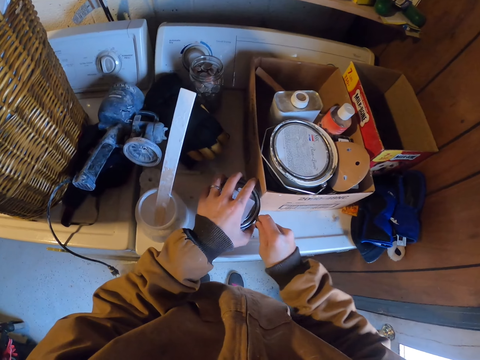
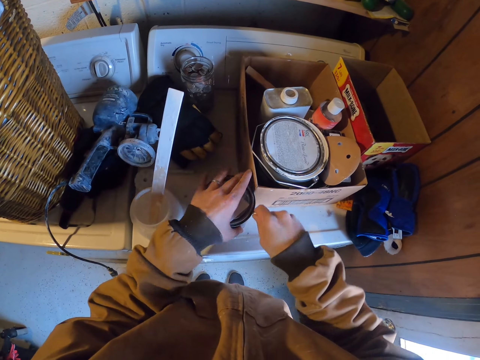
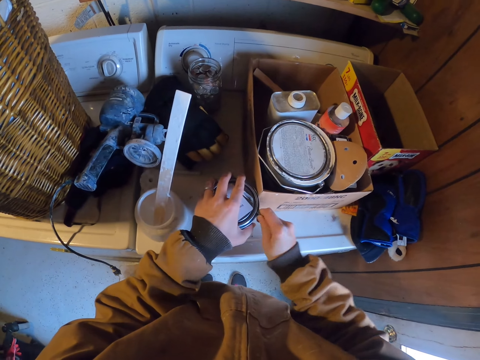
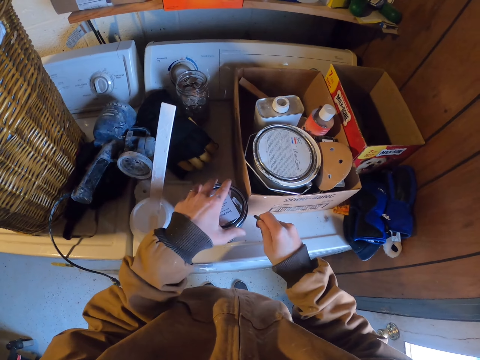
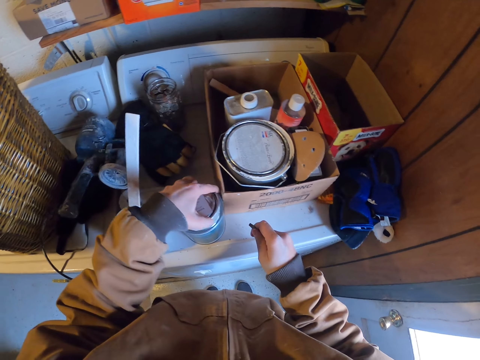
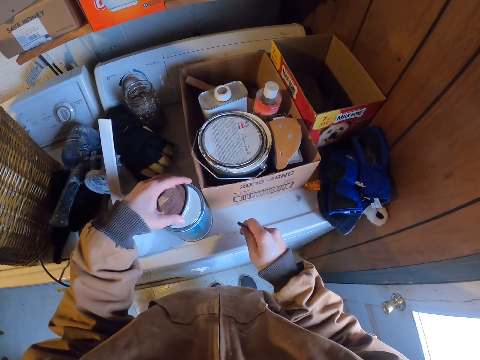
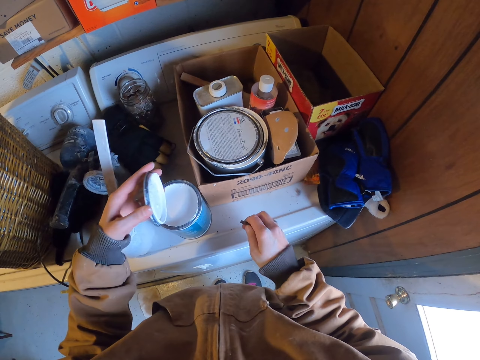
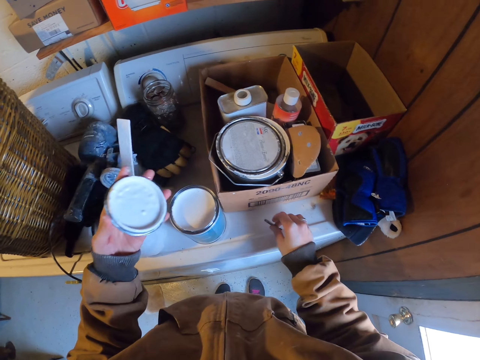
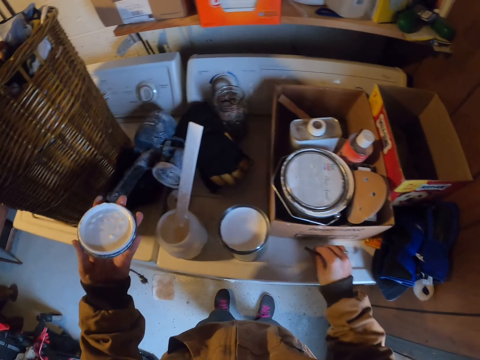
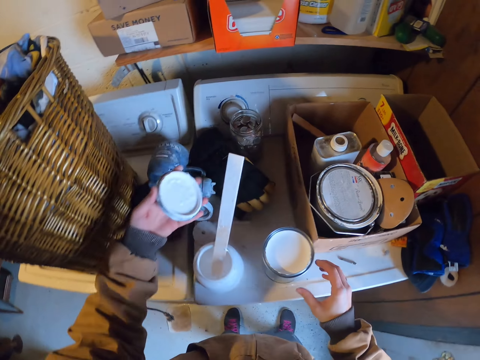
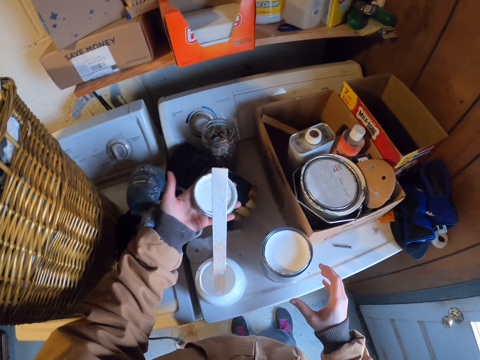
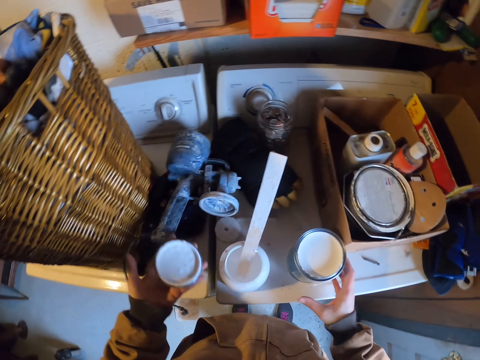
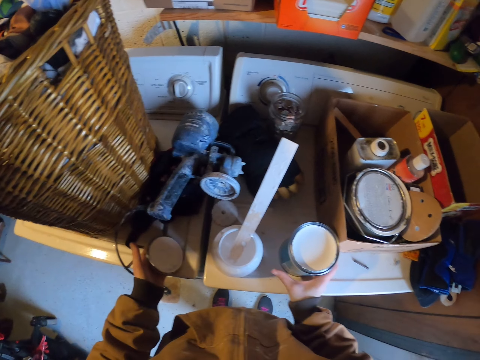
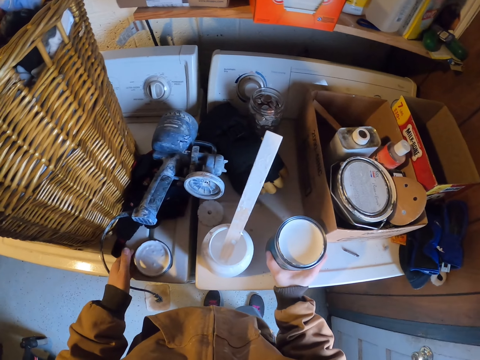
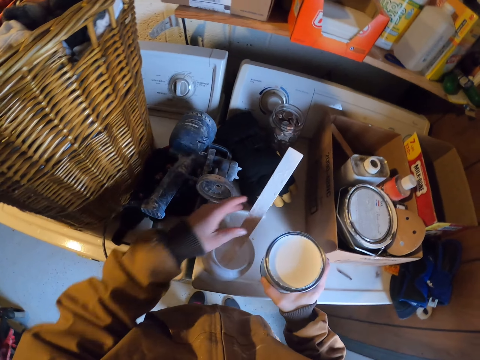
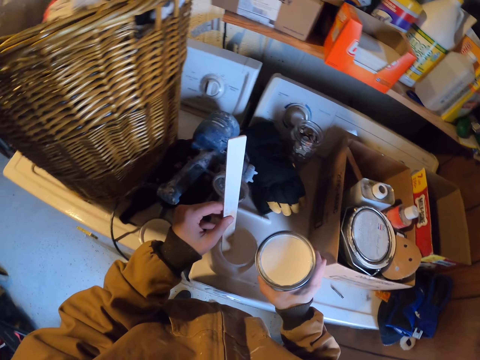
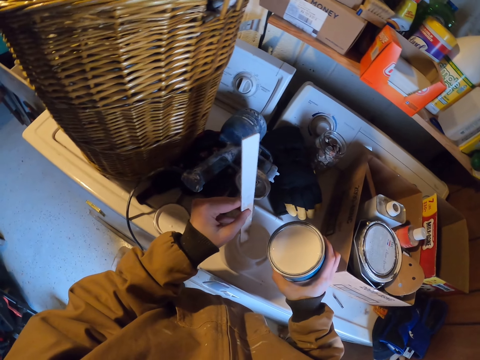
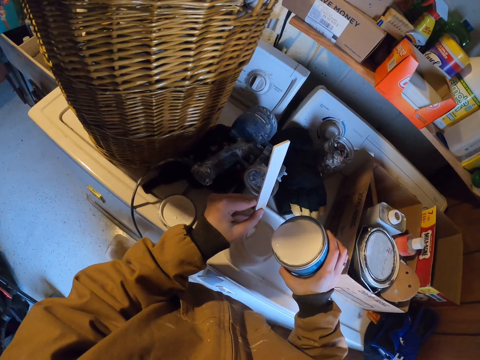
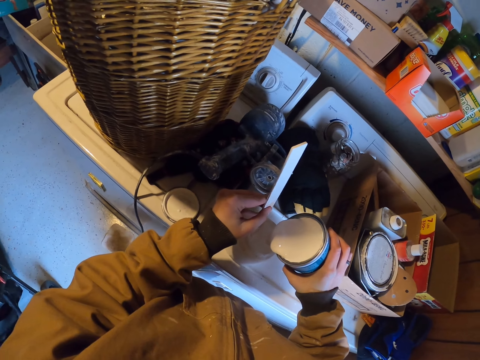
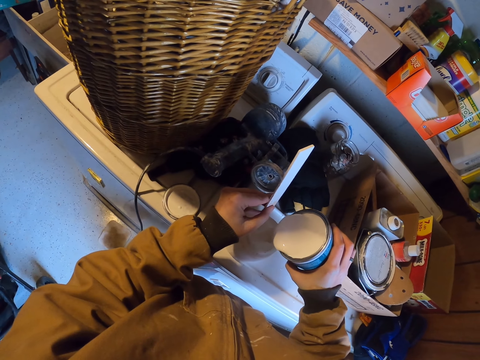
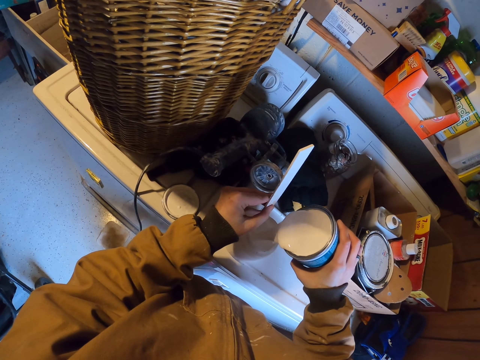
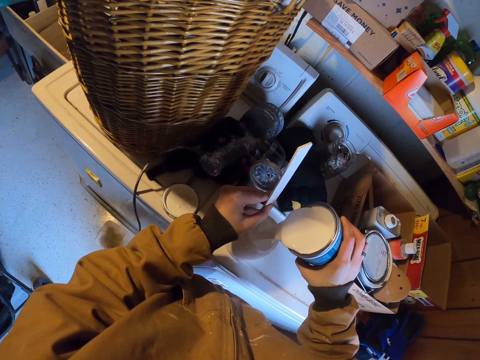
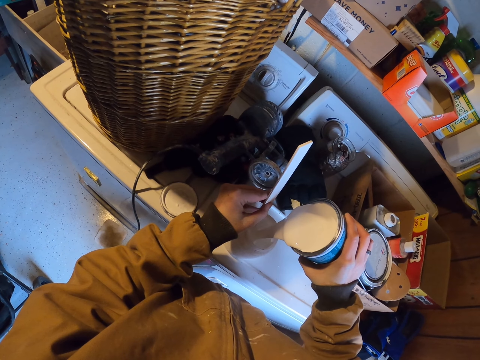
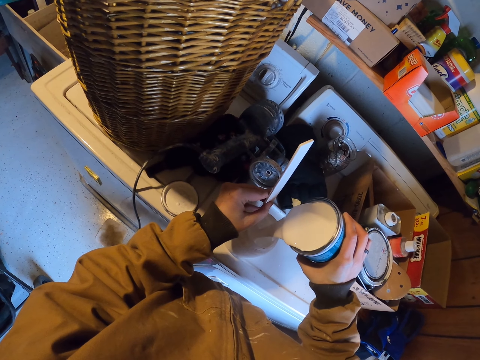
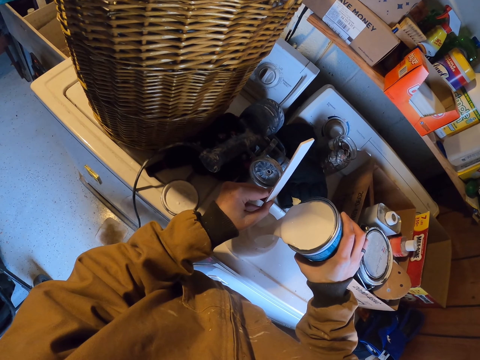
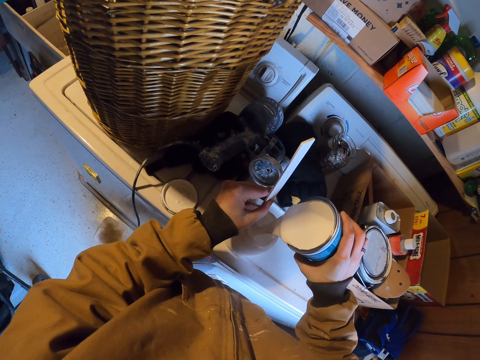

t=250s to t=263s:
The camera wearer lifts the can lid. They open the container top with the left hand. They drop the nail on the table. They drop the container lid on the kitchen top with the left hand. They hold the container with the right hand. They take the paint can. They hold the wooden stick in the sprayer container with the left hand. They pour the paint into the sprayer container in the right hand.

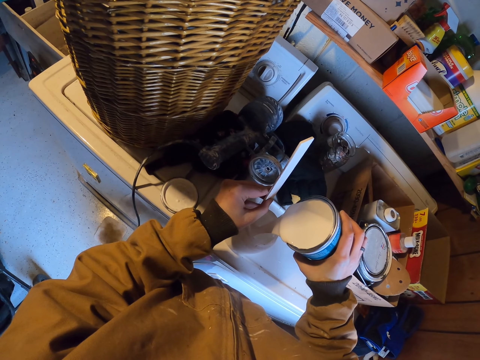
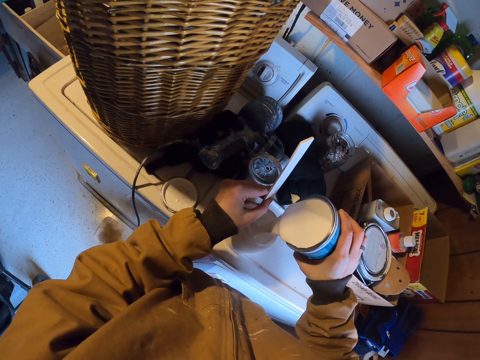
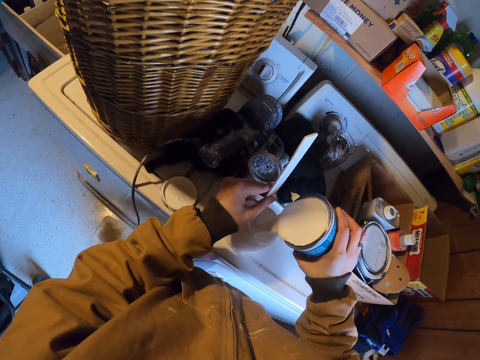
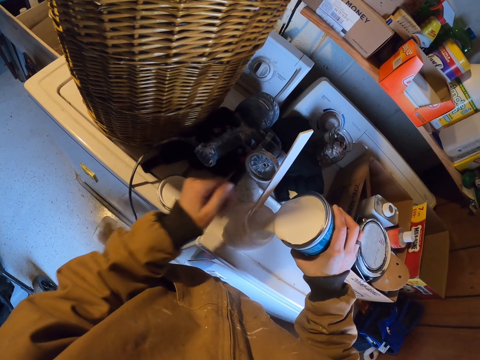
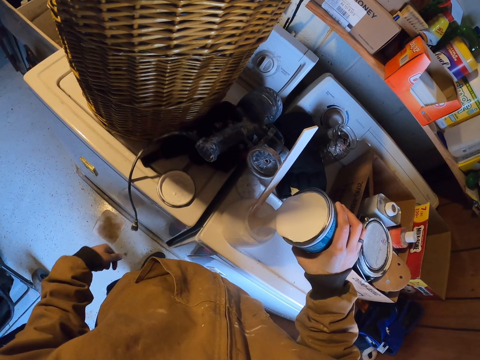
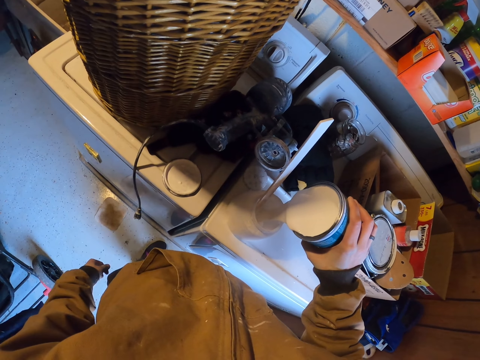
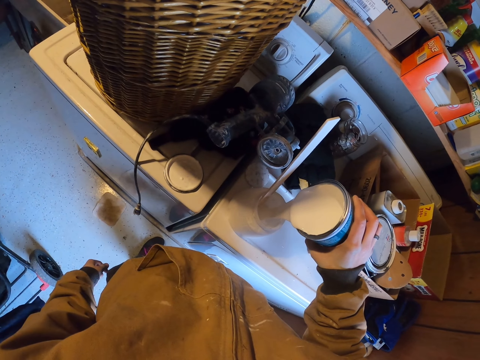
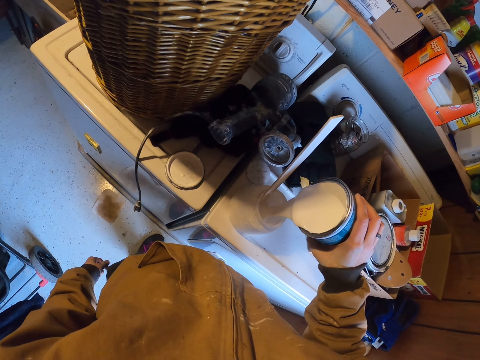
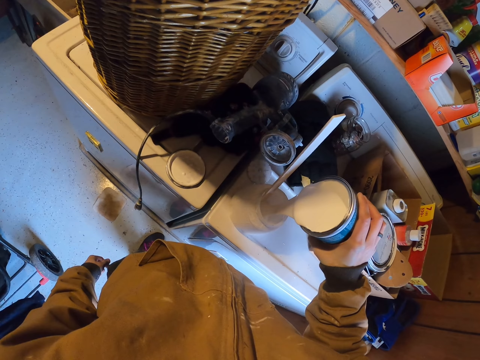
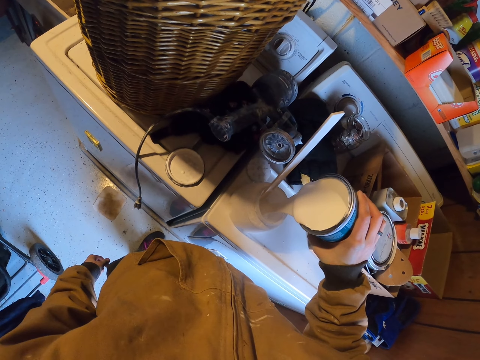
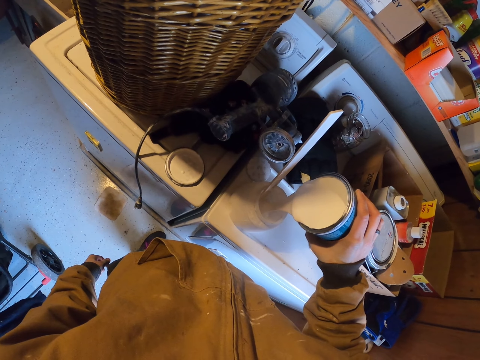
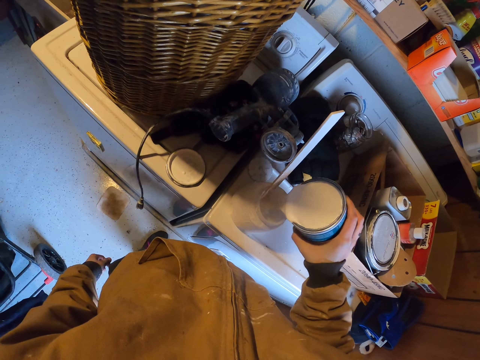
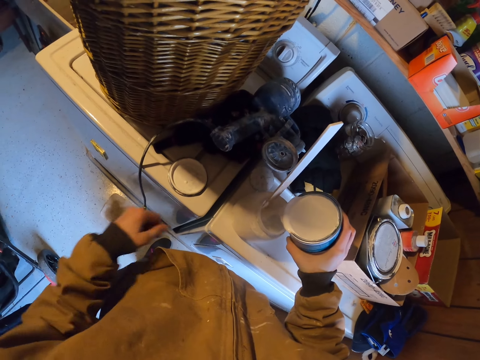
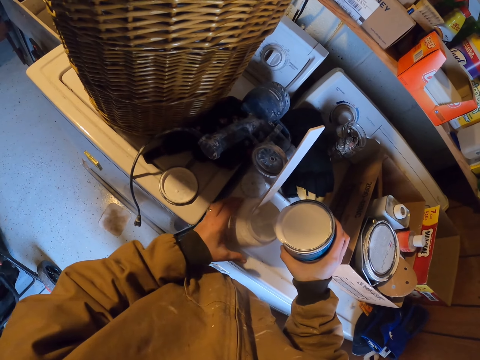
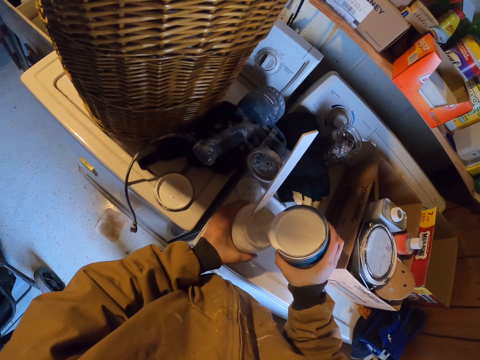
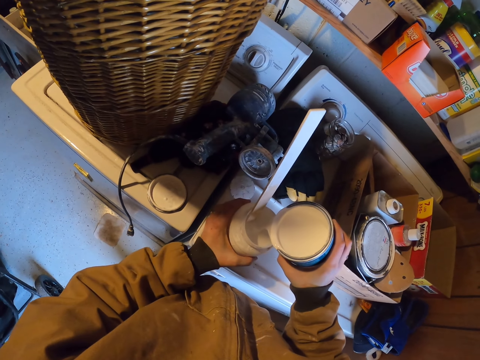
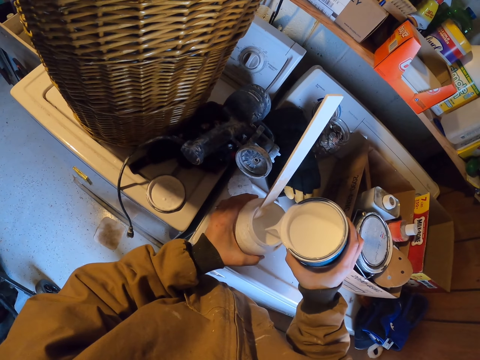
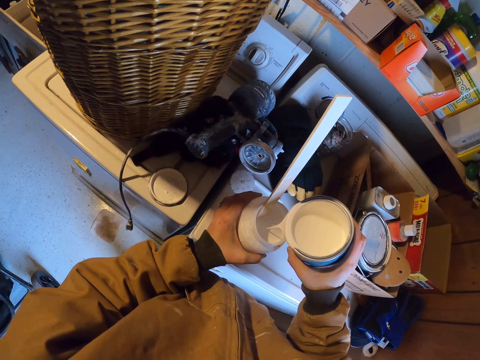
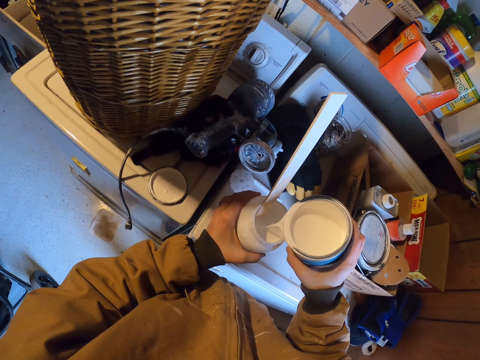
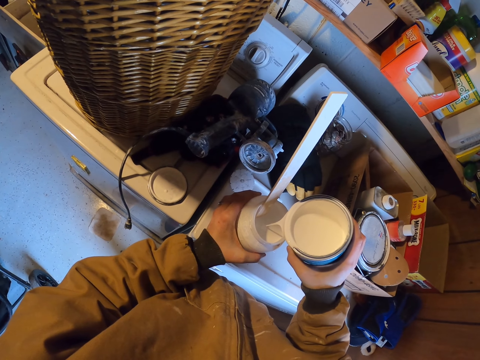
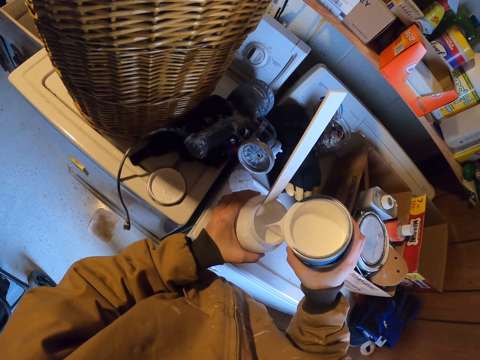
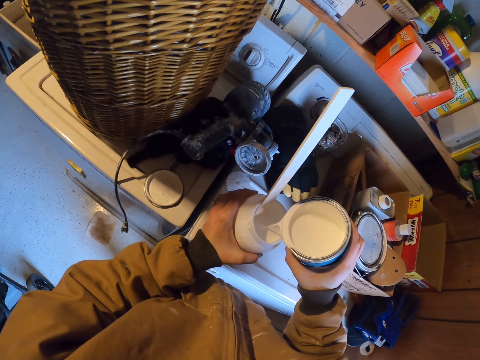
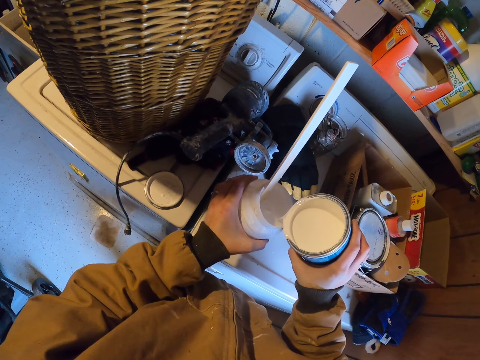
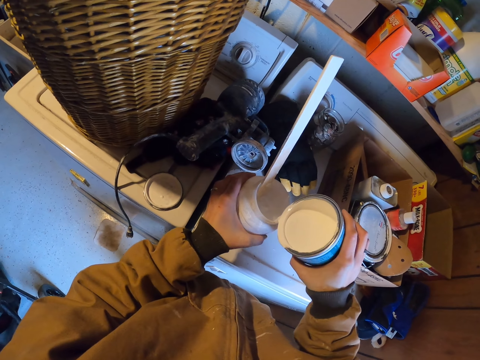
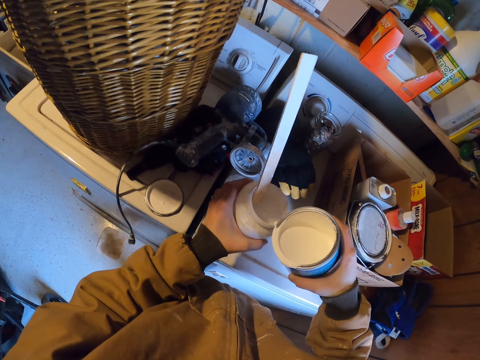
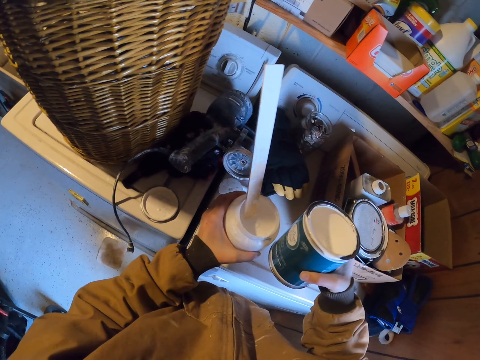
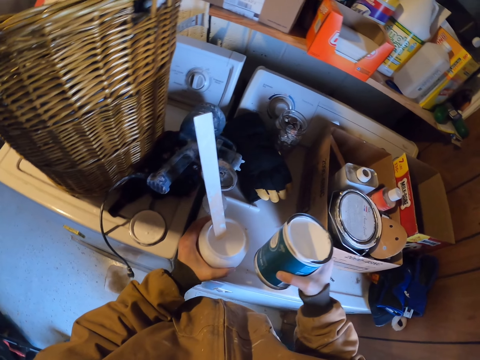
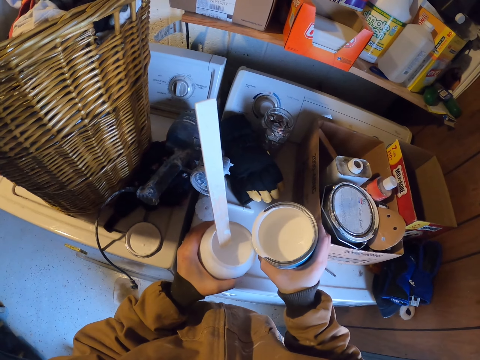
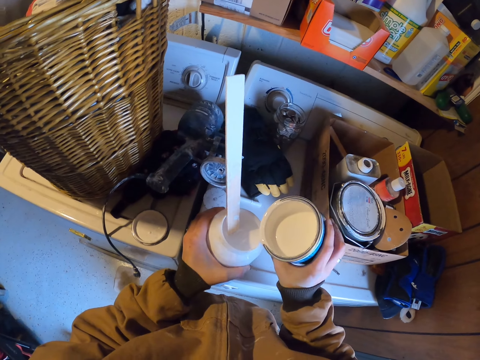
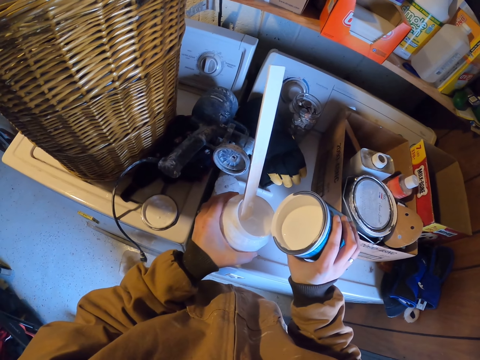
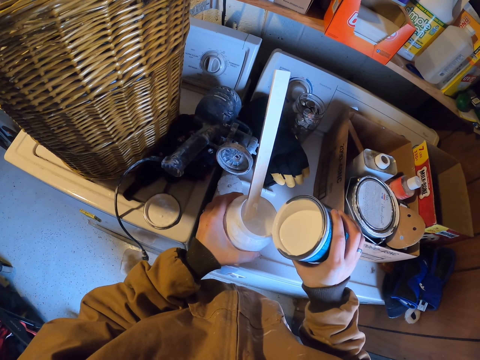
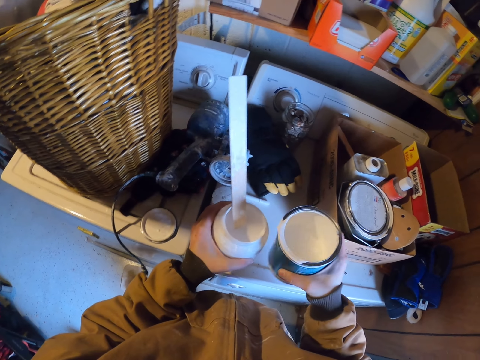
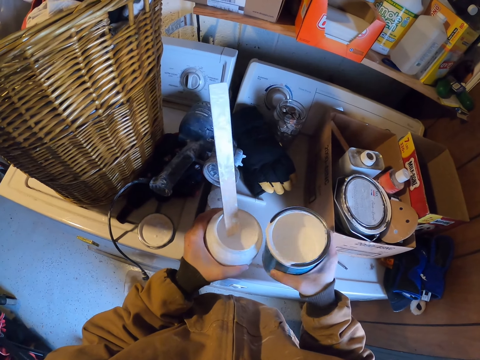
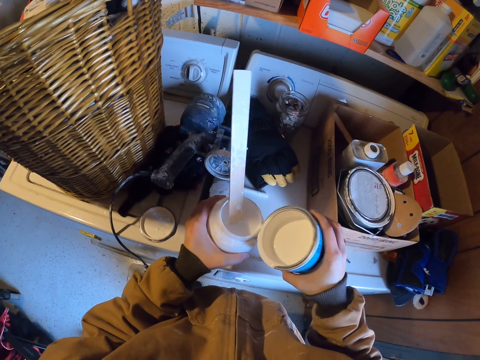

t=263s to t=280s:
The camera wearer drops the left hand from the wooden stick. They pour the paint into the sprayer container. They hold the container with the left hand. They lift the sprayer paint container with both hands. They pour the paint into the sprayer container. They wipe the paint can on the sprayer container in the right hand. They hold the container in the right hand. They rub the container in the right hand.
